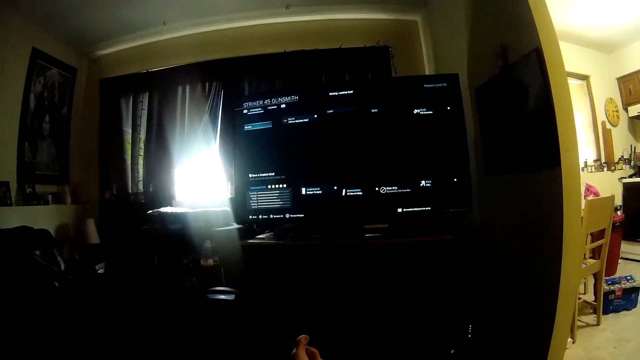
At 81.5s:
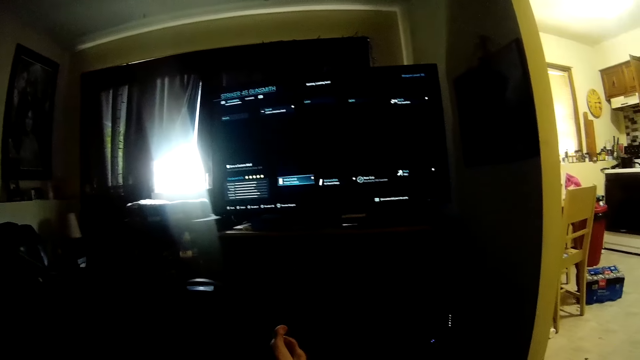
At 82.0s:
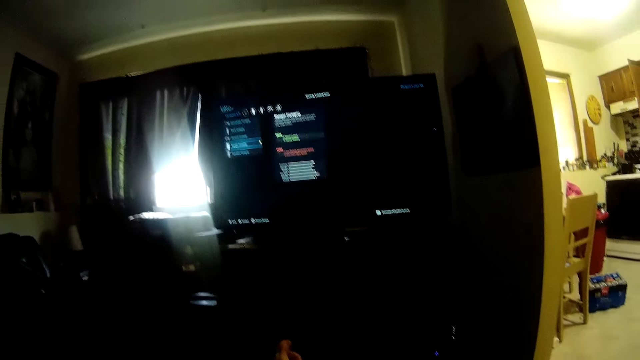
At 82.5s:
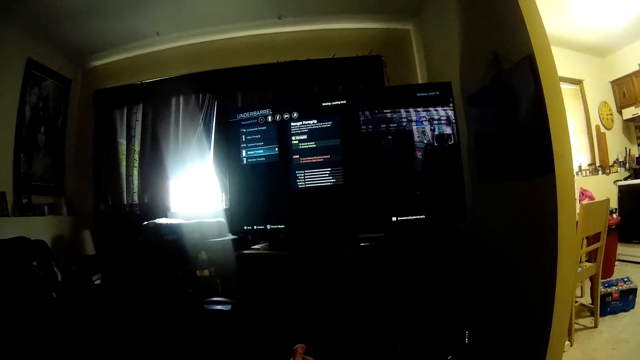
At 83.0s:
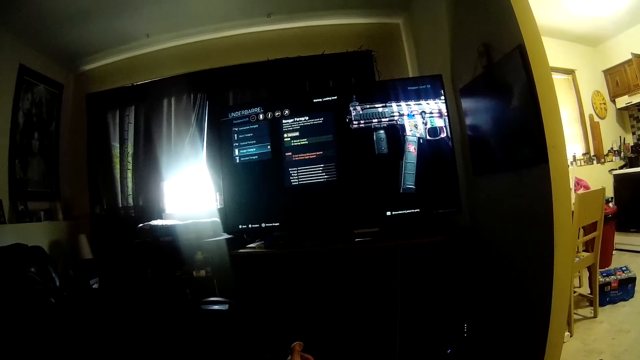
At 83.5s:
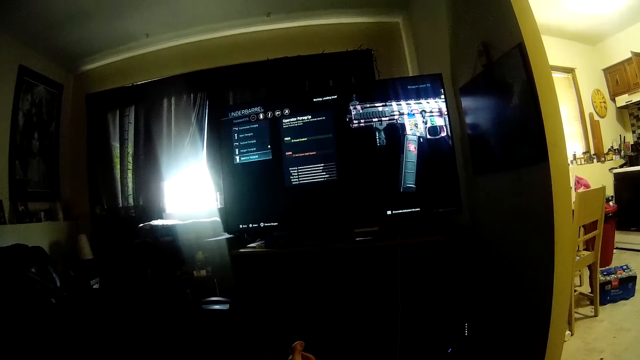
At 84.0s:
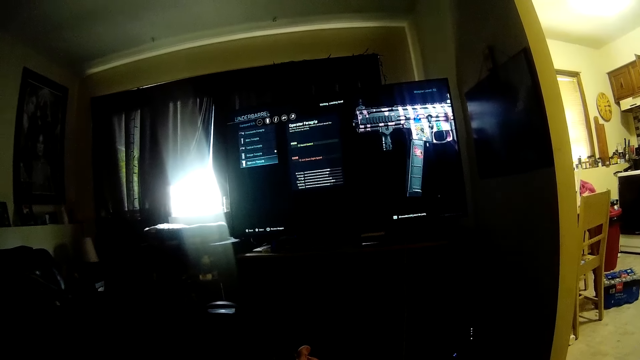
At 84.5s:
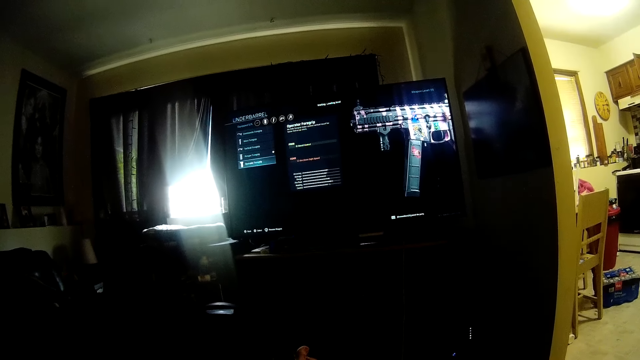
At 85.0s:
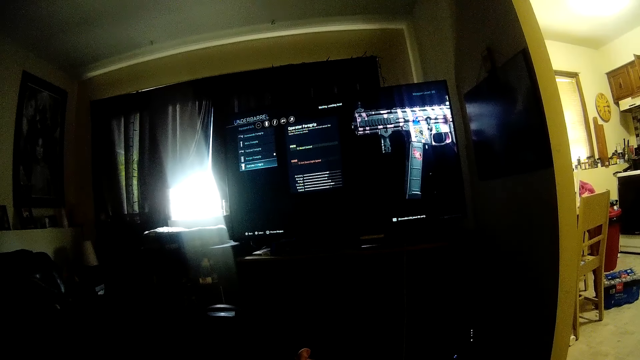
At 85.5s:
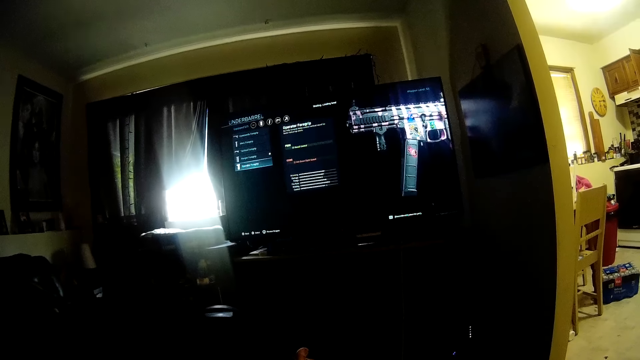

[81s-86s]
The camera wearer looks at the computer screen.

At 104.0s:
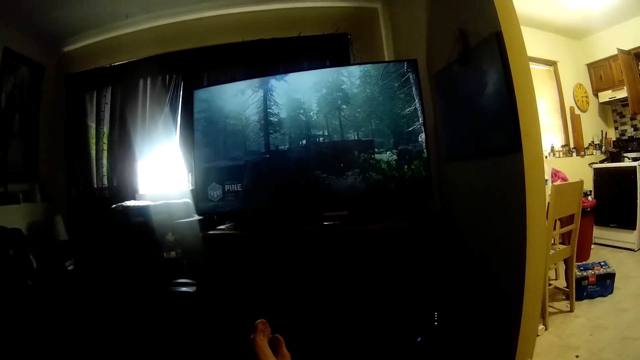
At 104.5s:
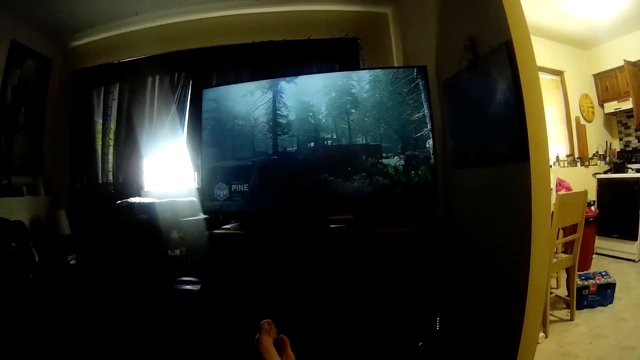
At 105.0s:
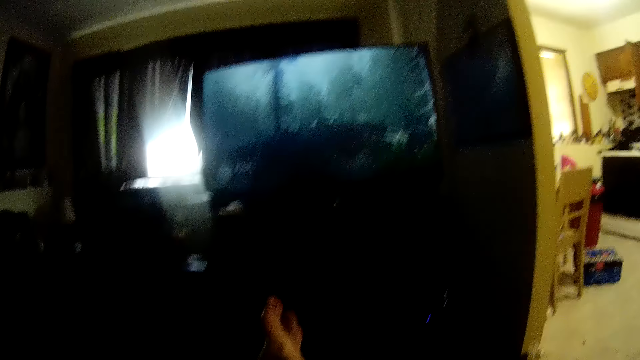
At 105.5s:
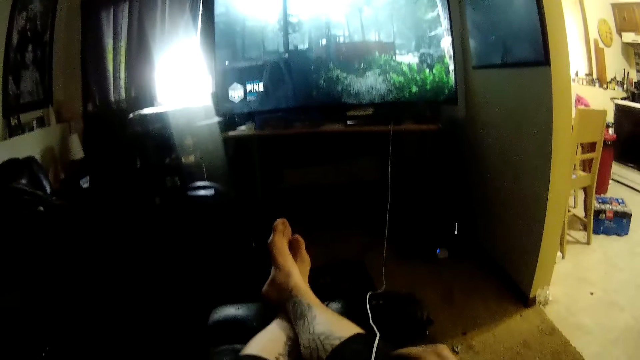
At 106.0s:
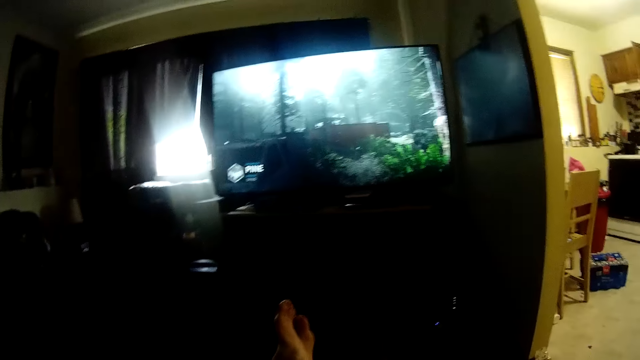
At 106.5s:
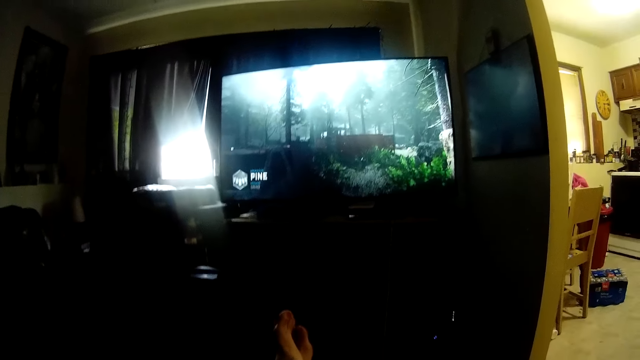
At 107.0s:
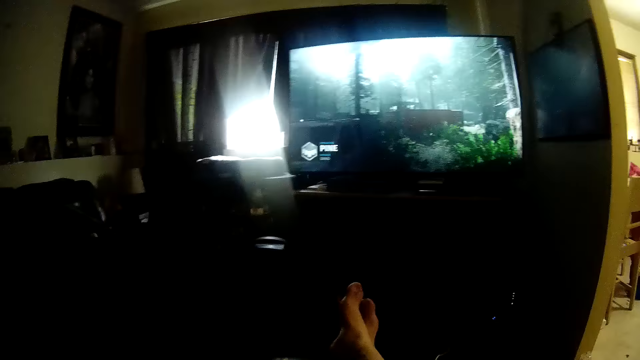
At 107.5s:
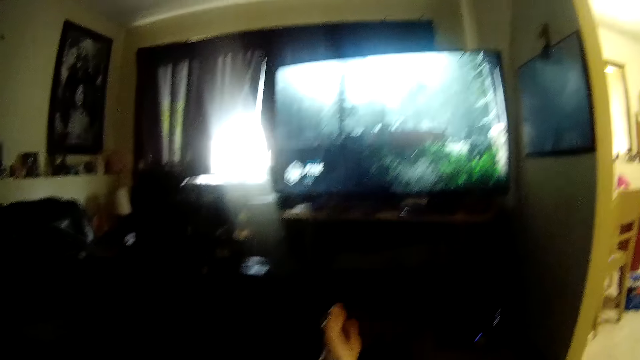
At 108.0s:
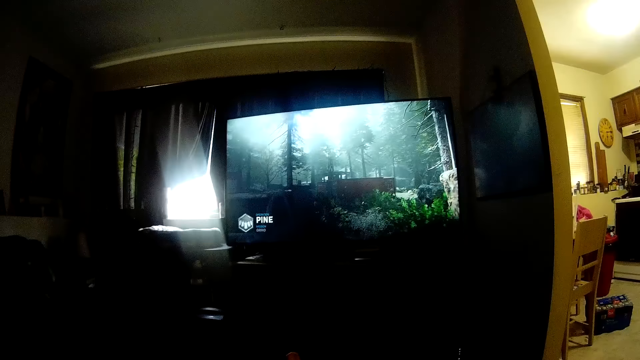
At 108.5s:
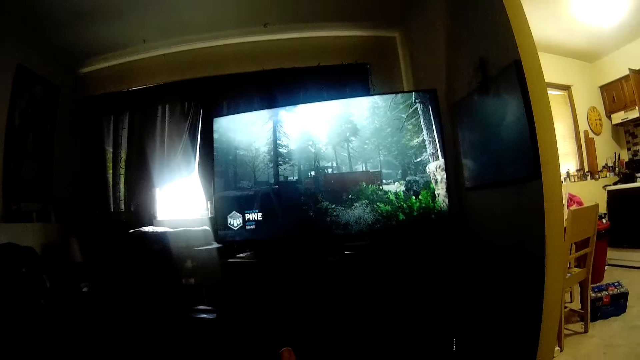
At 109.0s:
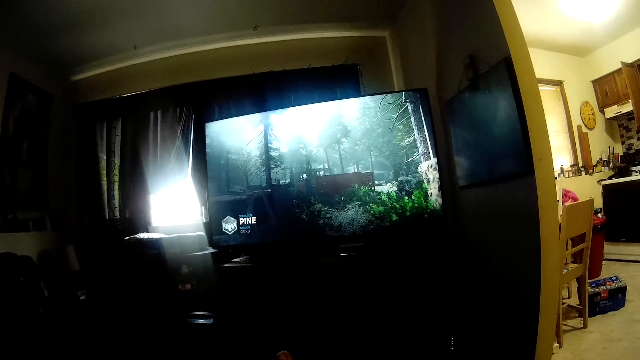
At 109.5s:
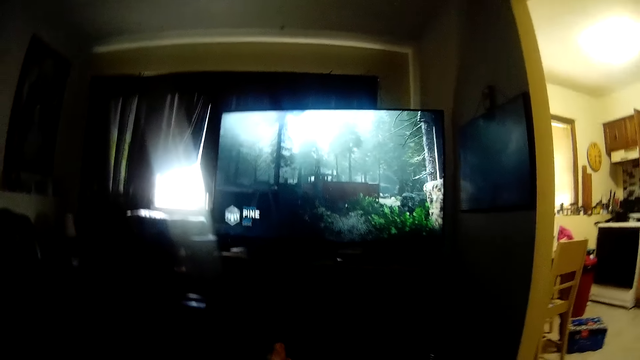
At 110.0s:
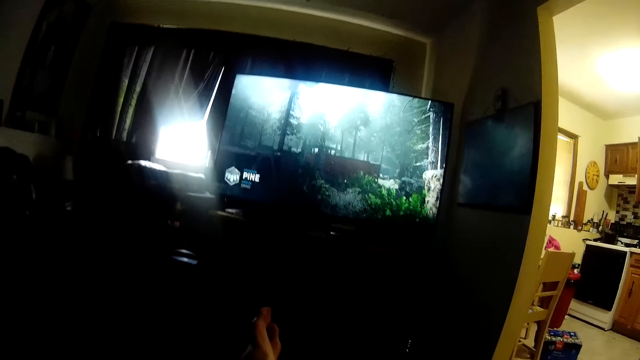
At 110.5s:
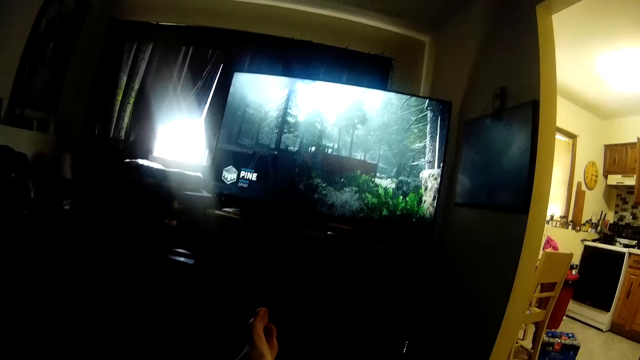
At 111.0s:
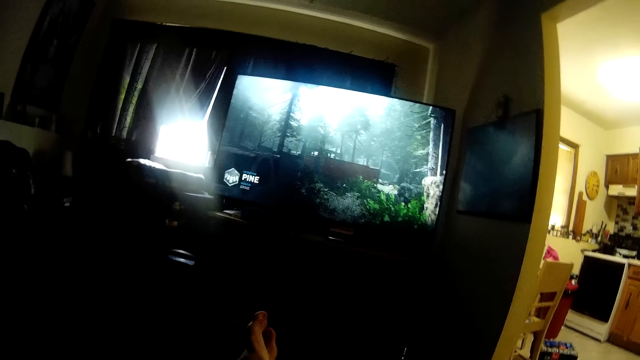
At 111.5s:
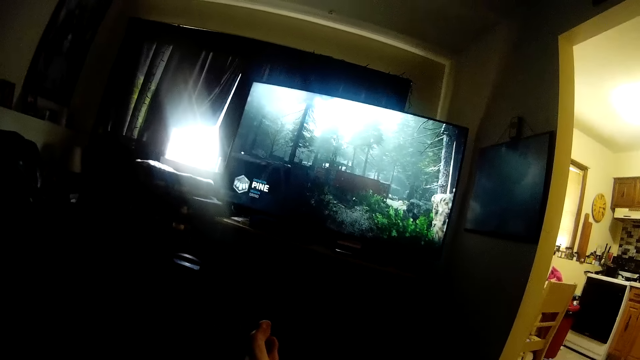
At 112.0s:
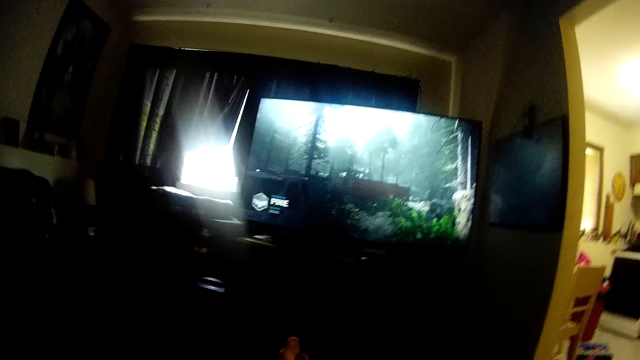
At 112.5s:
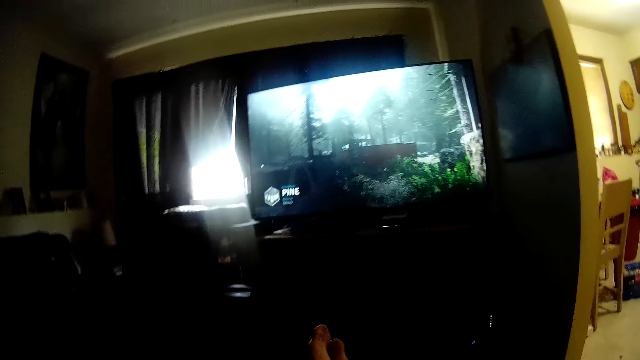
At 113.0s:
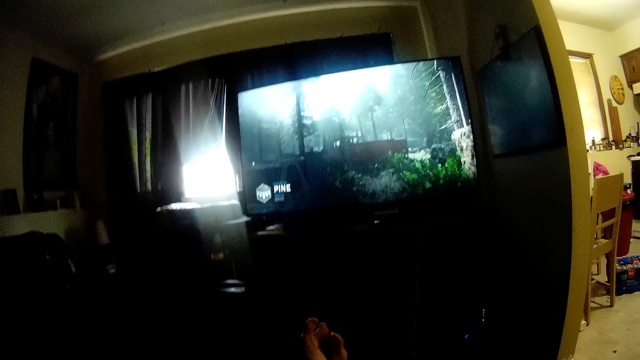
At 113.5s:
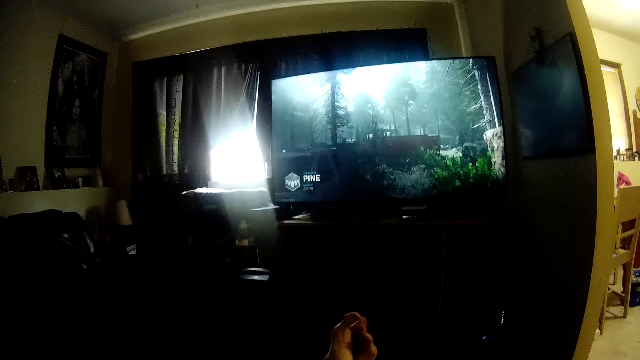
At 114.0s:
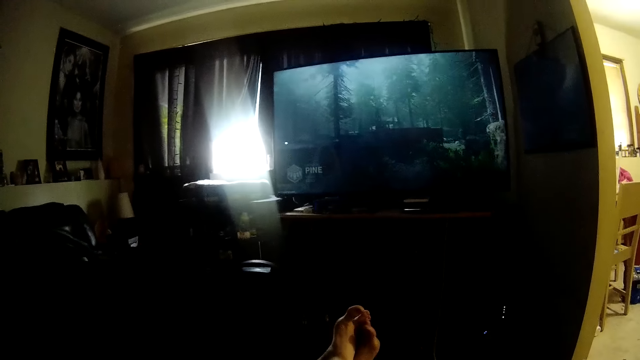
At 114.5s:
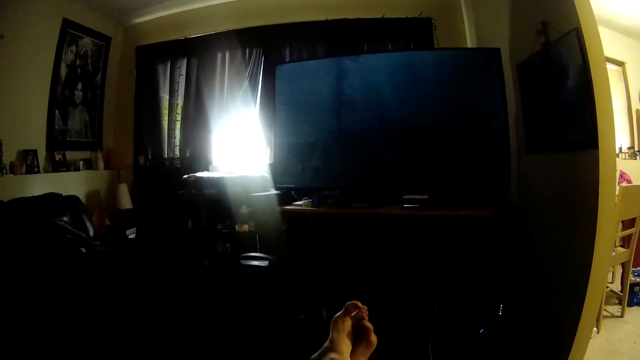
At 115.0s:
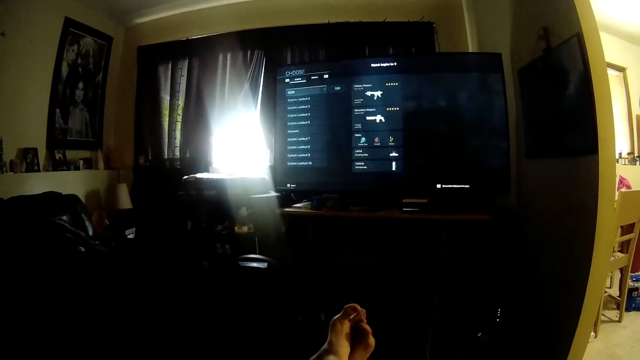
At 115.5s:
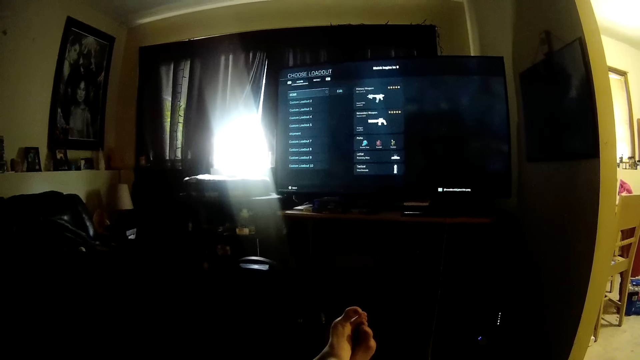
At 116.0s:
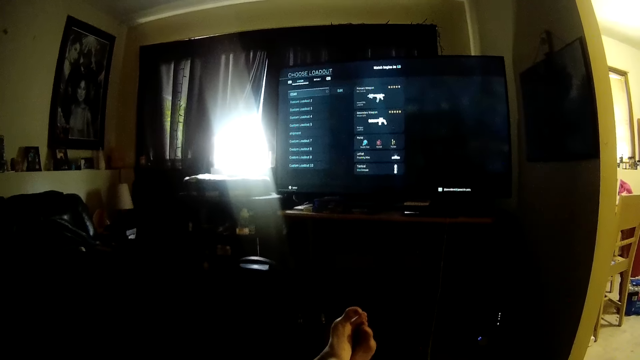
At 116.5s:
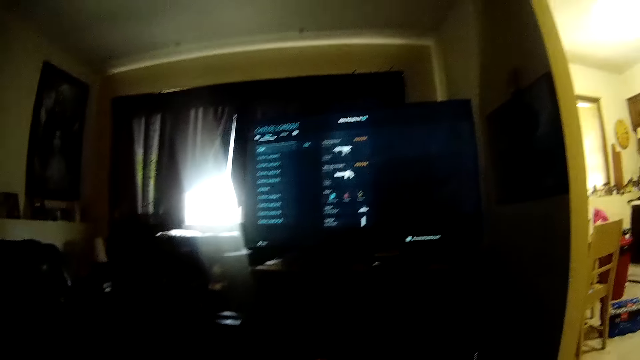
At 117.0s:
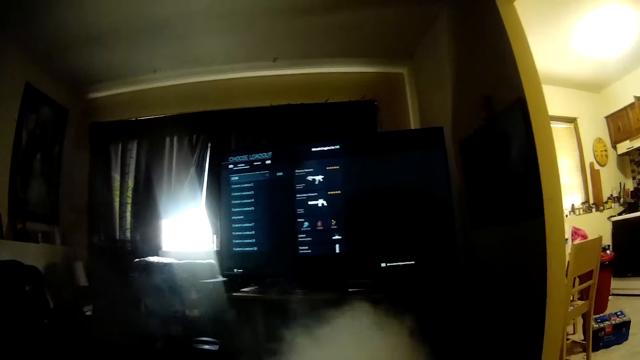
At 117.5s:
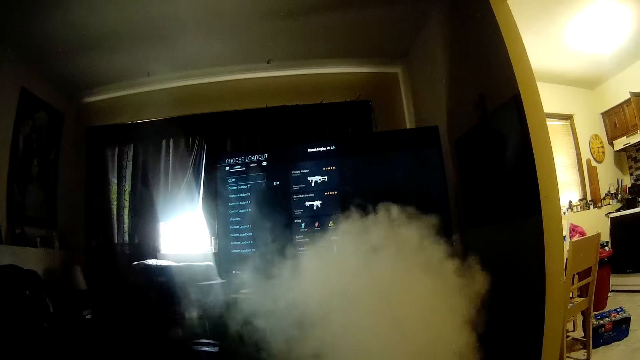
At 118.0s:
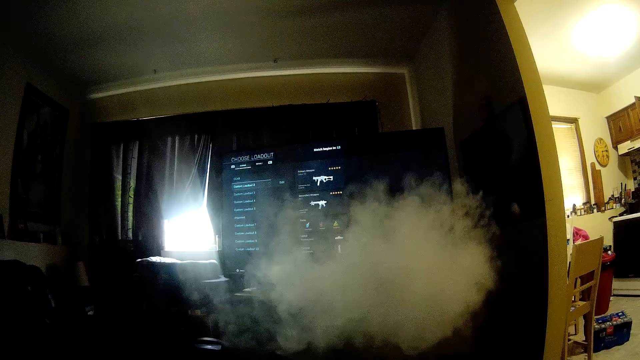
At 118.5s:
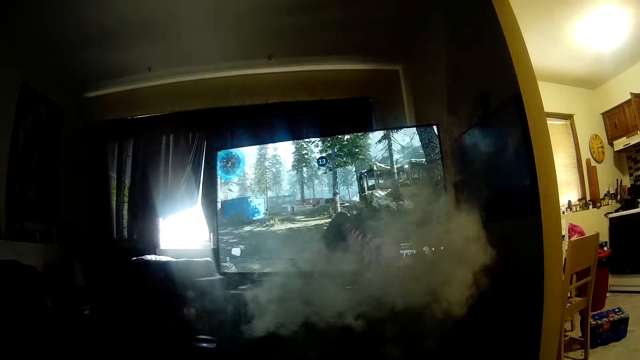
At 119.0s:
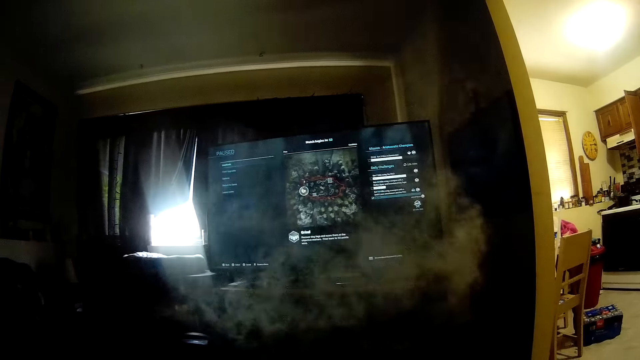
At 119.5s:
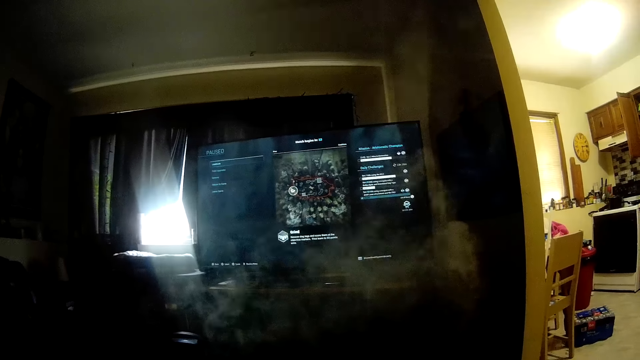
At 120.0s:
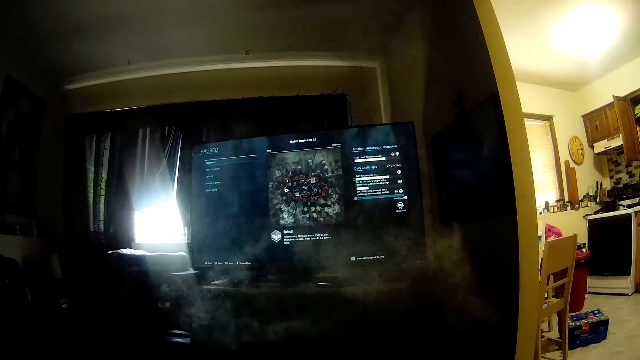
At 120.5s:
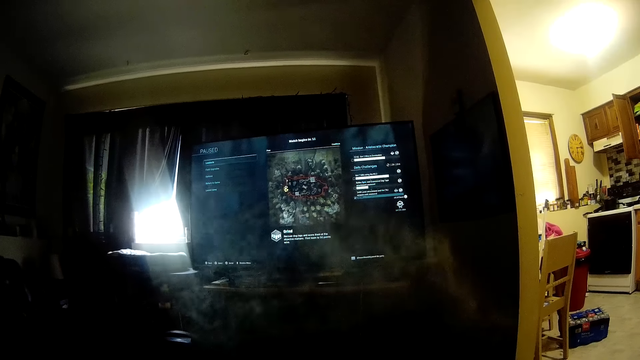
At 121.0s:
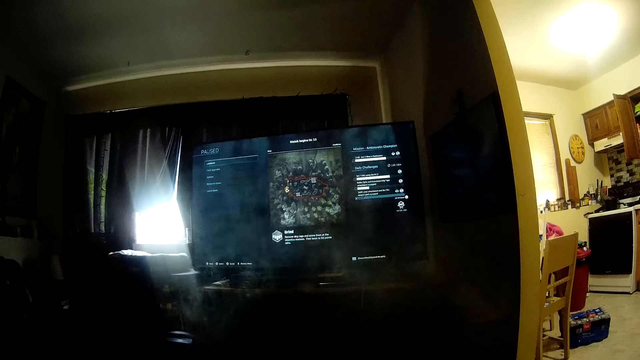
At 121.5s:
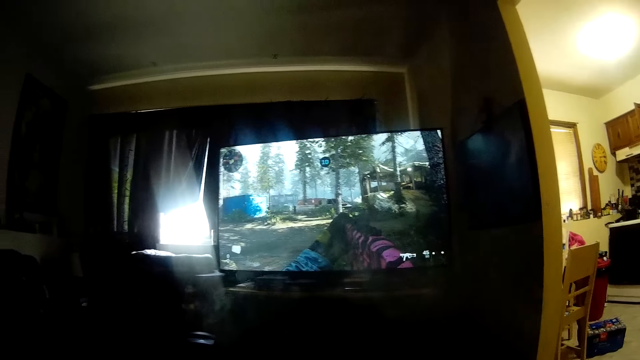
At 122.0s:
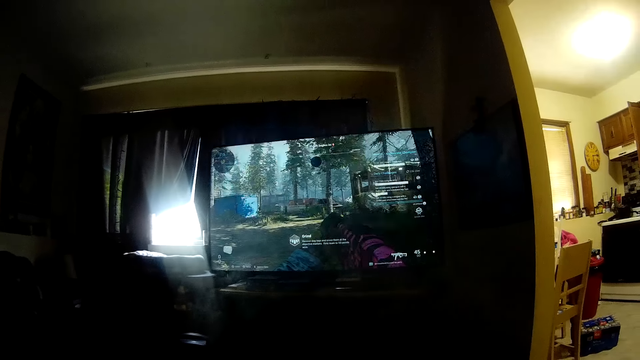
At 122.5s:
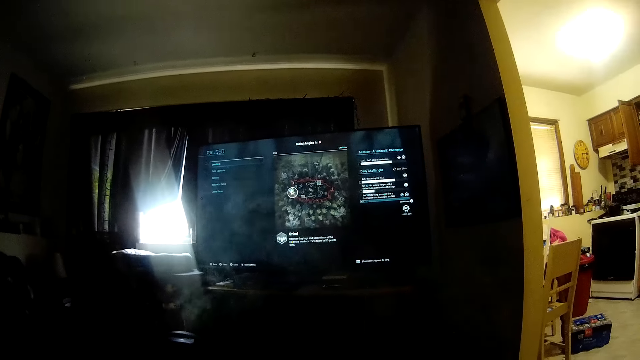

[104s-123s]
The camera wearer moves their hand. They look at the computer screen. They hold something. They look at the computer screen. They move their leg. They operate the computer. They look at the computer screen. They blow smoke in the air. They operate the computer. They look at the computer screen. They operate the computer.
